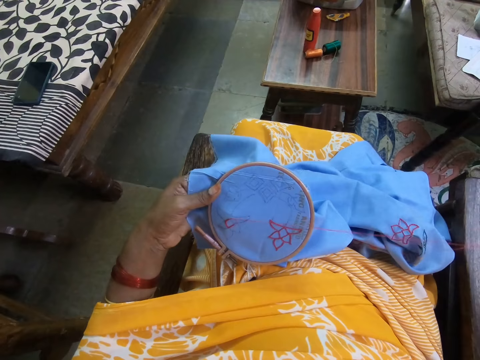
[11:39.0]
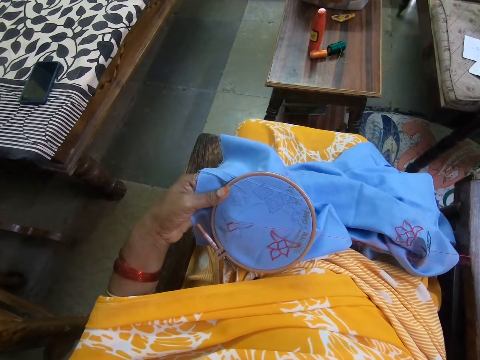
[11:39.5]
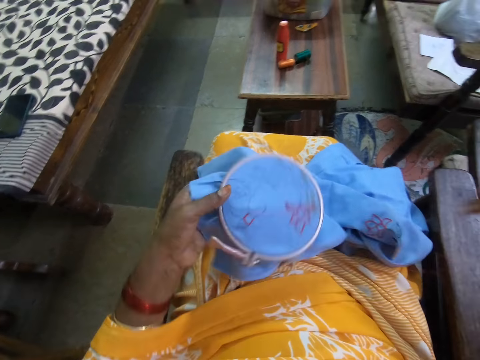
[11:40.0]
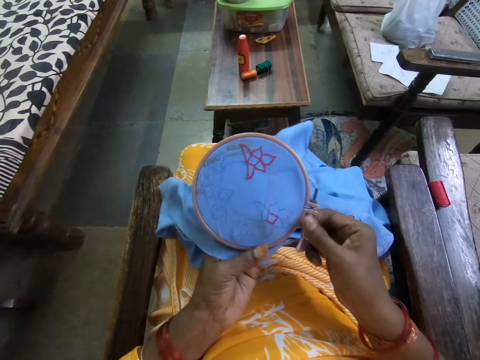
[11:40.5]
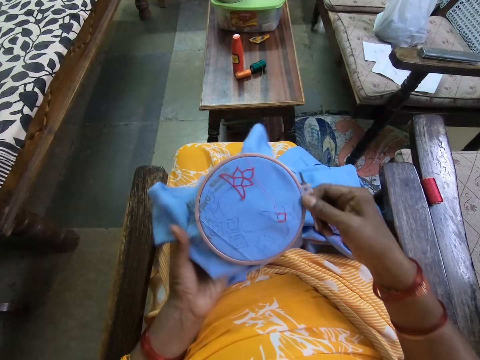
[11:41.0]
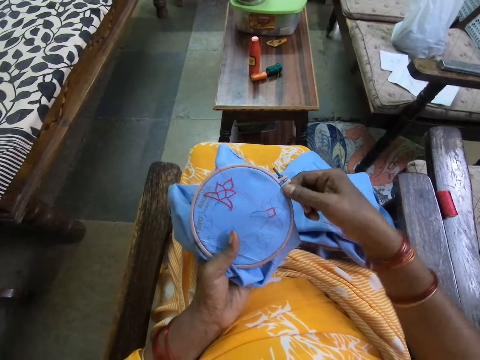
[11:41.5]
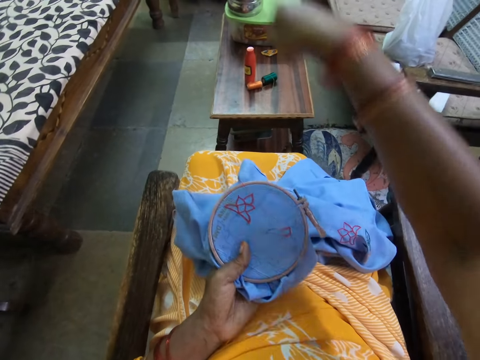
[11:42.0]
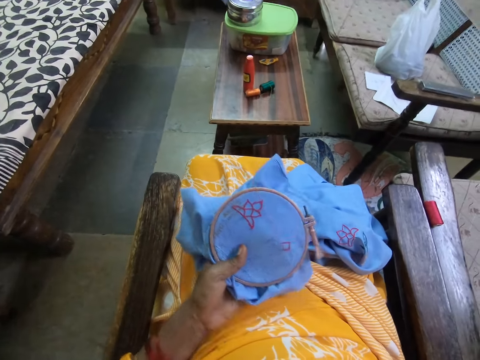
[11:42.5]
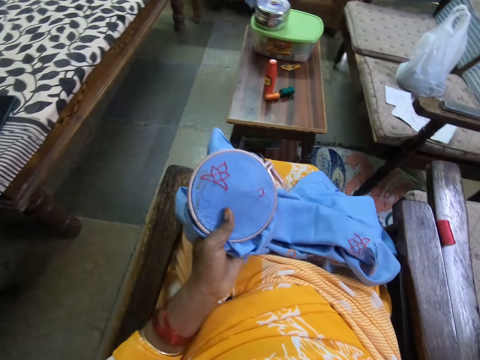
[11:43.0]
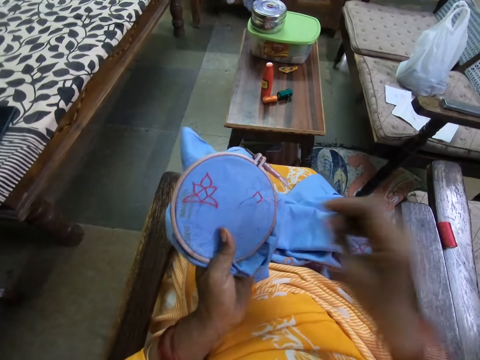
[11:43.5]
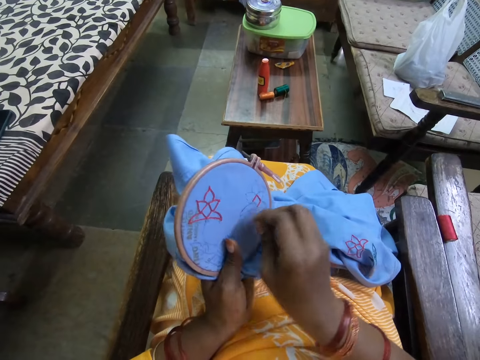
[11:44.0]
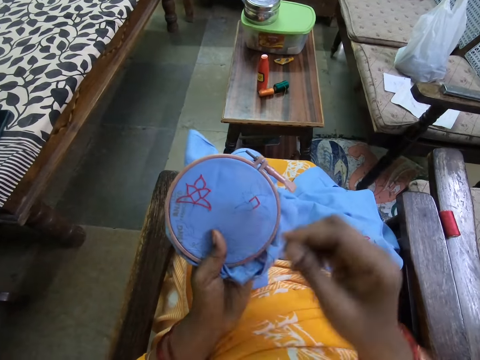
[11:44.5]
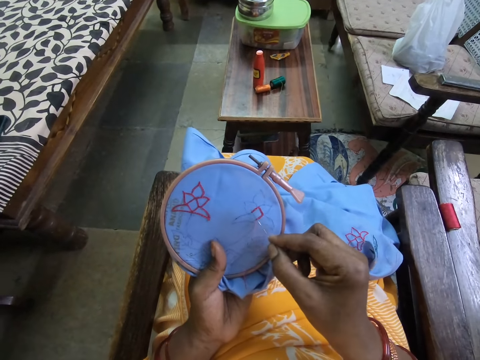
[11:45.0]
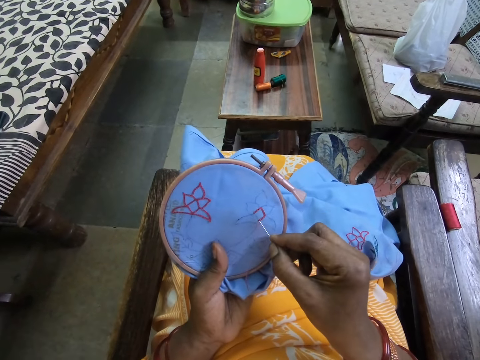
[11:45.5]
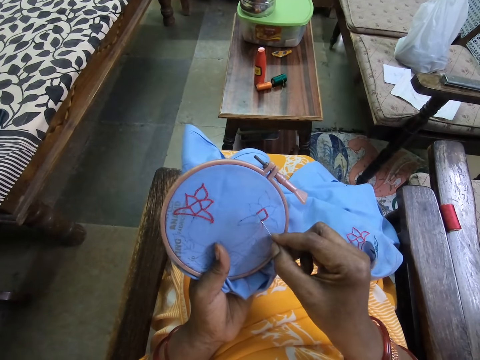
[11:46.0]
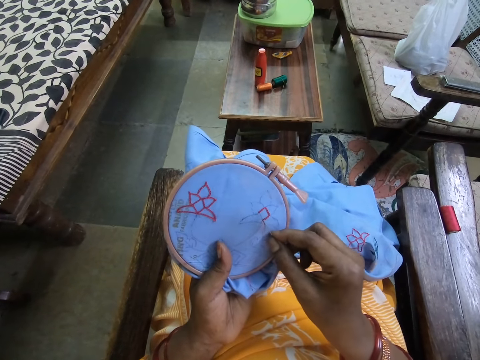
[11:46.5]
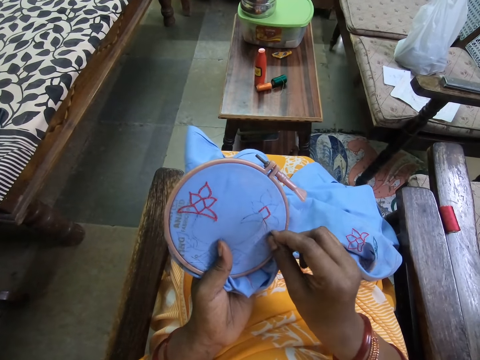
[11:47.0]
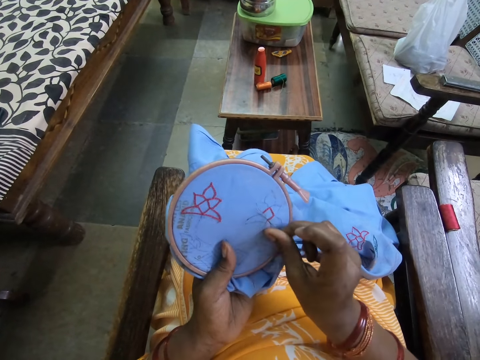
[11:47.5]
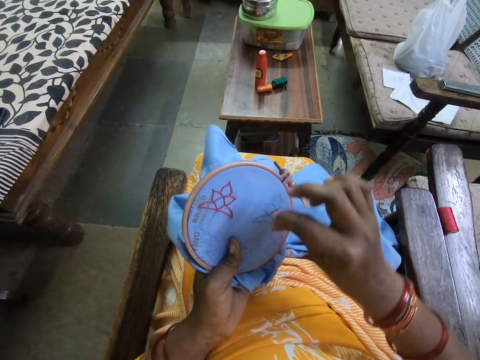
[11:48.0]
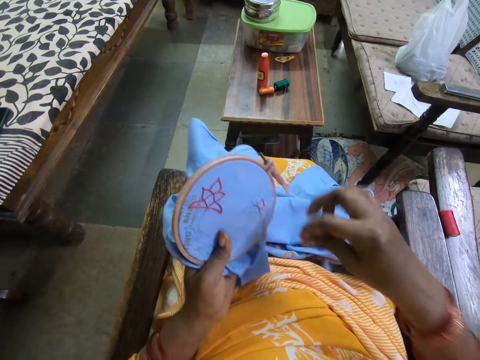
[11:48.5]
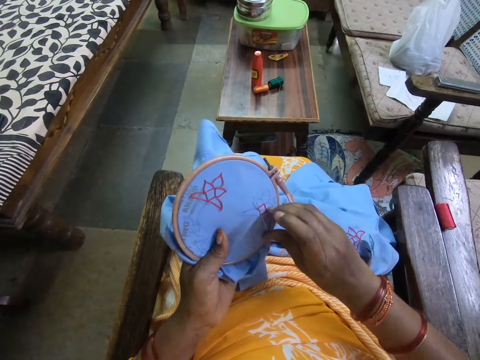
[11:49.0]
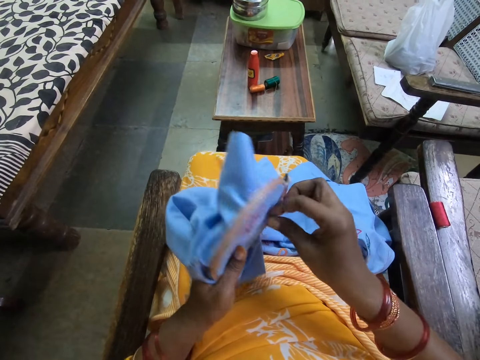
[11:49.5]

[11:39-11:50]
The camera wearer adjusts the fabric in the hoop with both hands. She holds the fabric in the hoop with her left hand. She adjusts the thread with her right hand. She embroiders on the fabric in the hoop in her left hand with the needle and the thread in her right hand.

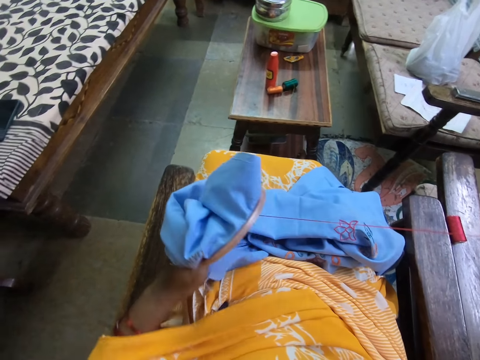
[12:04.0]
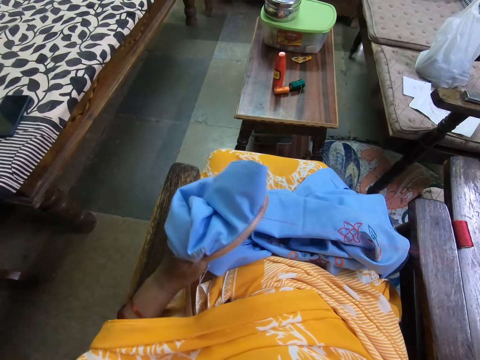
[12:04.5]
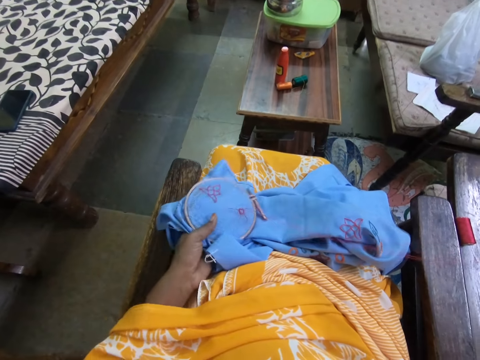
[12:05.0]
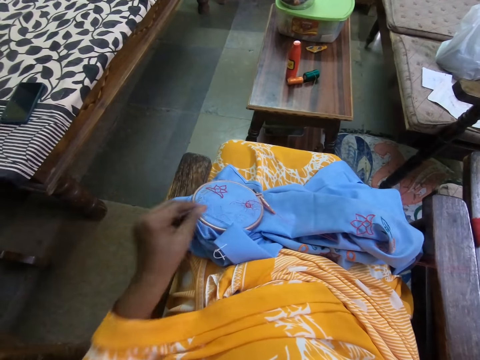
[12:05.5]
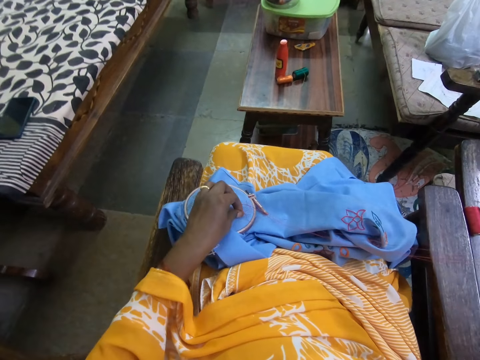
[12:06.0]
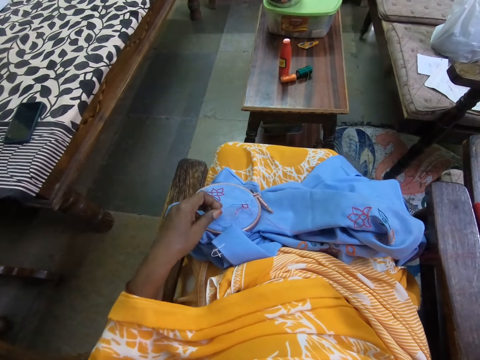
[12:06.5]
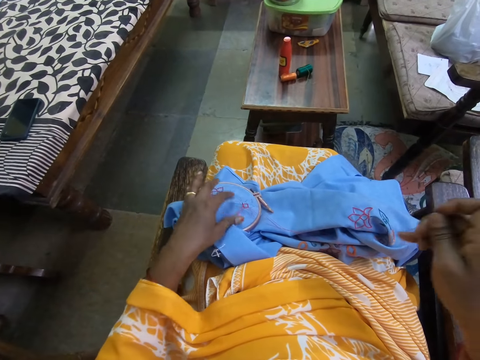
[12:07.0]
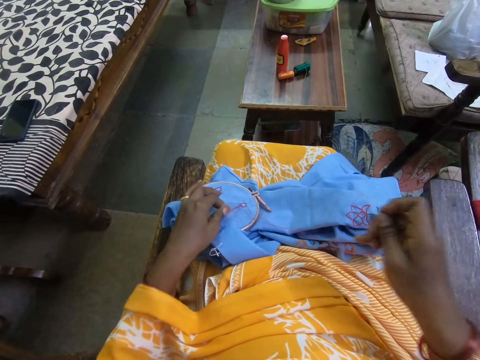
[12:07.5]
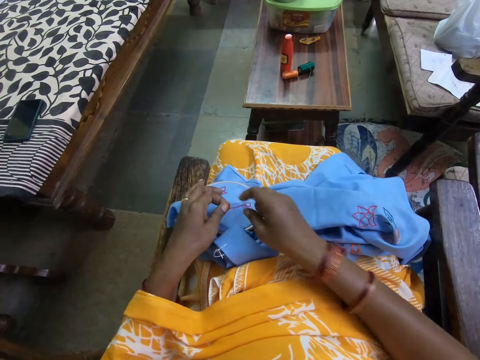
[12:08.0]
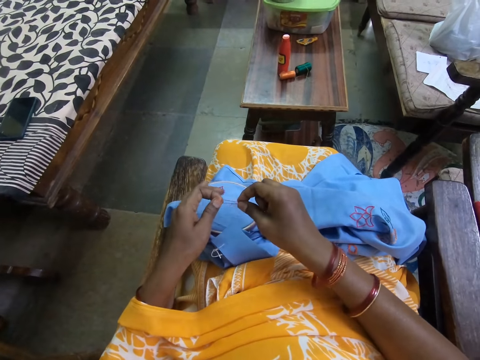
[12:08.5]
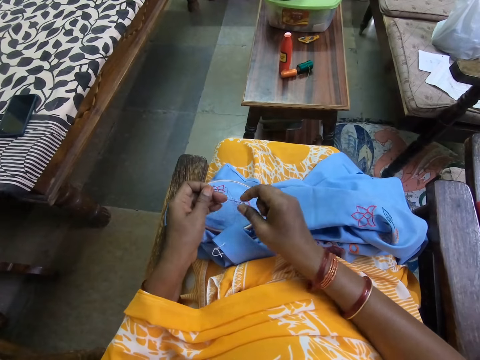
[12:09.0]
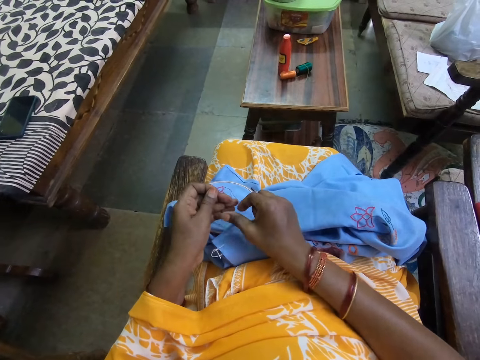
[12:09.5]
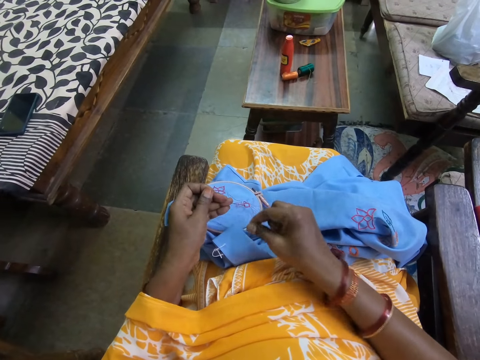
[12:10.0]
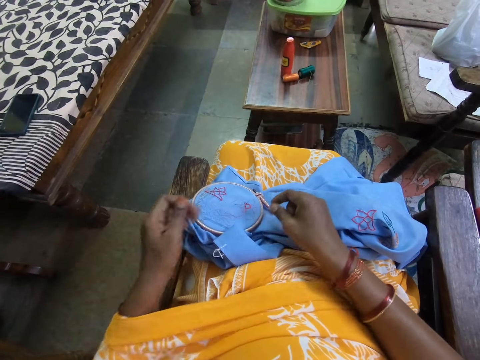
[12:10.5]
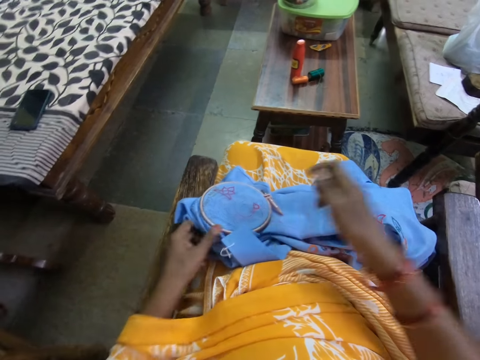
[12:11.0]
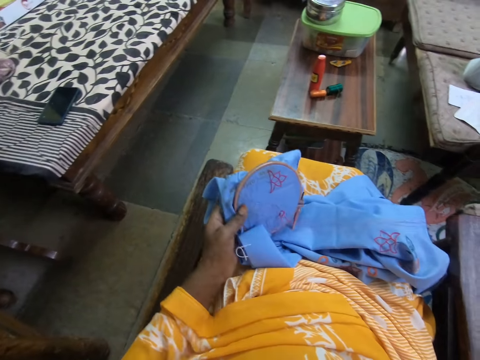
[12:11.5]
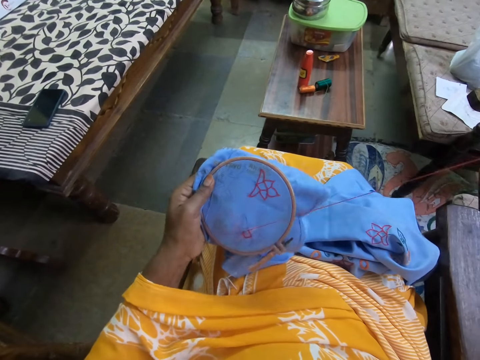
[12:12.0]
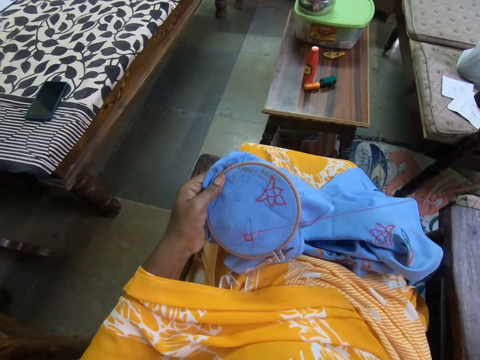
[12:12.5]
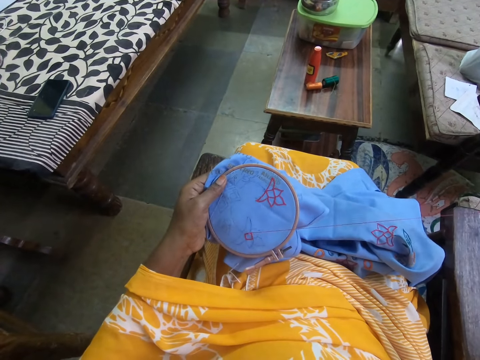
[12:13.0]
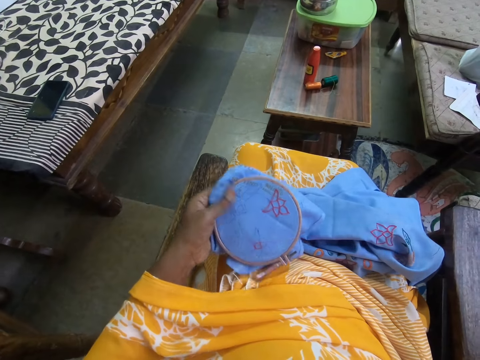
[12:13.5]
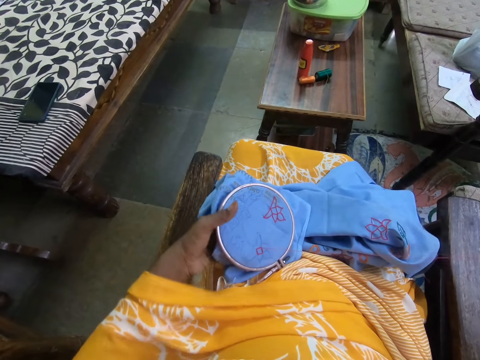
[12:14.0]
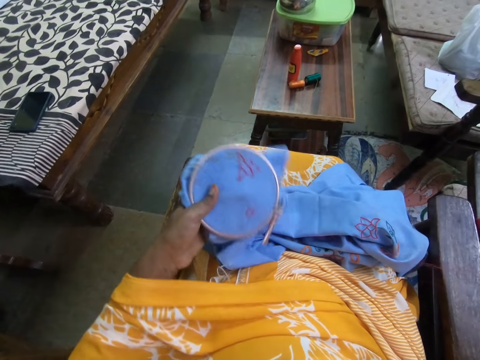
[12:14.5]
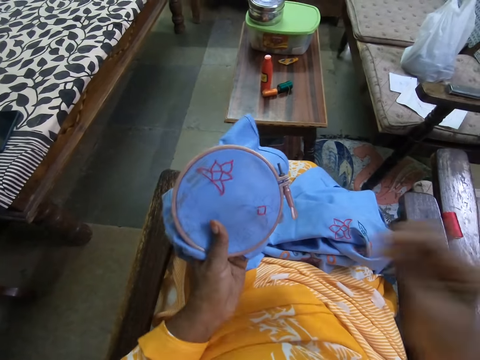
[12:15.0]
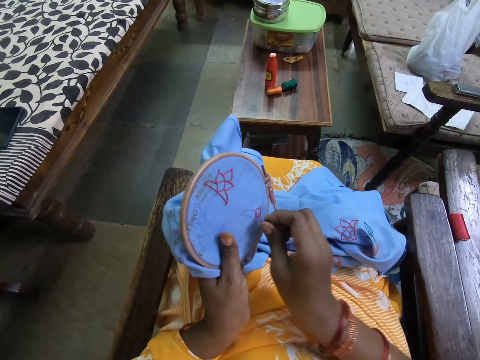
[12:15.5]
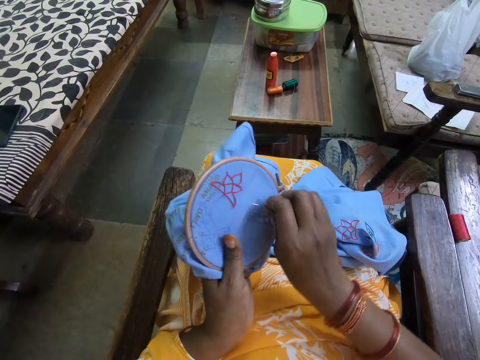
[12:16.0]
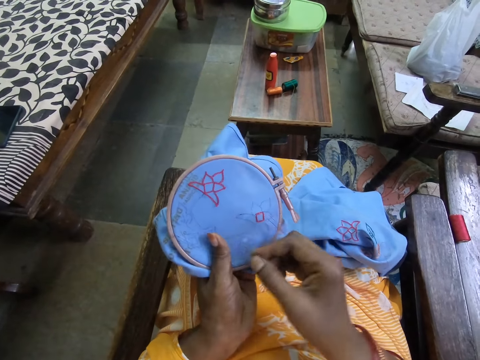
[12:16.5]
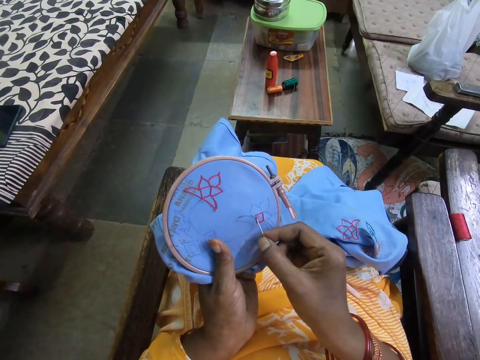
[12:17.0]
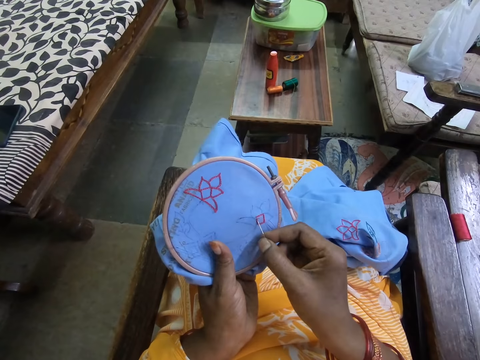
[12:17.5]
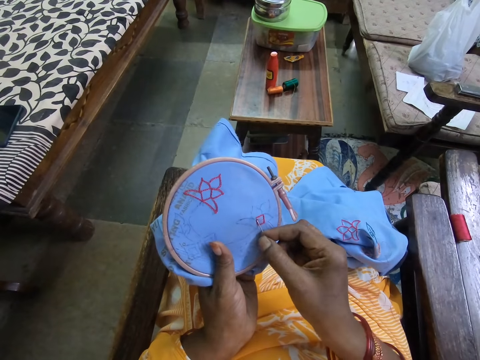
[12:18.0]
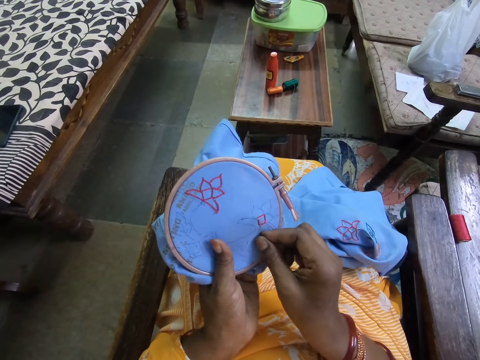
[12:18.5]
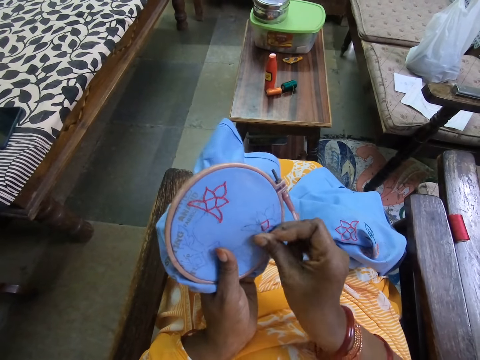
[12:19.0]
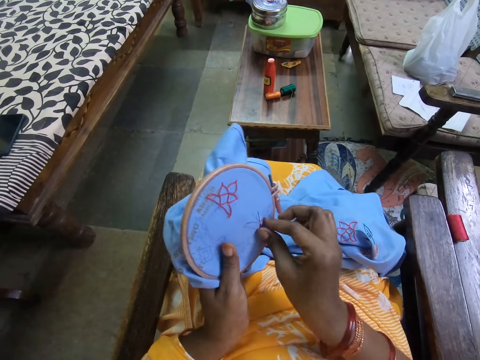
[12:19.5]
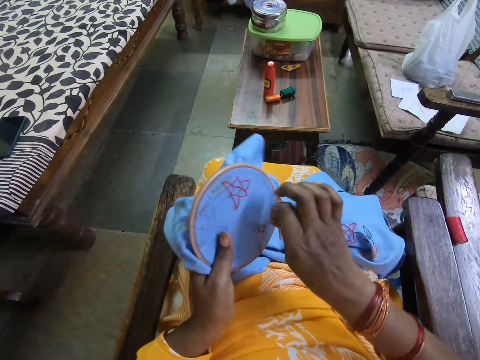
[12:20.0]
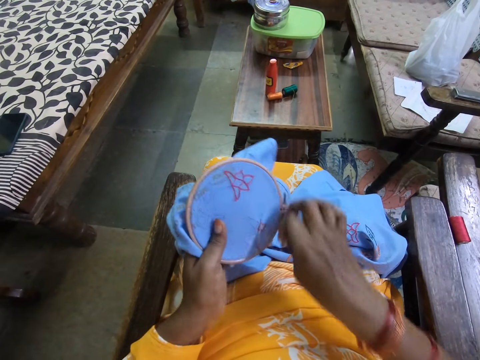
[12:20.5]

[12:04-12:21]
The camera wearer places the fabric in the hoop on her left thigh with her left hand. She adjusts the thread on the fabric in the hoop with her left hand. She adjusts the thread on the fabric in the hoop with both hands. She picks up the fabric in the hoop from her left thigh with her left hand. She places the fabric in the hoop on her left thigh with her left hand. She holds the fabric in the hoop with her left hand. She embroiders on the fabric in the hoop in her left hand with the needle and the thread in her right hand.
